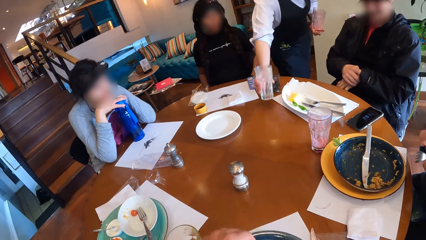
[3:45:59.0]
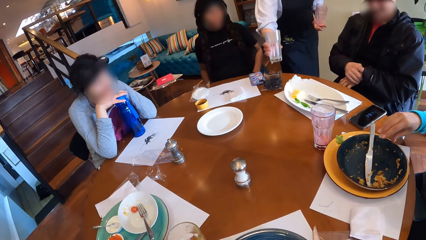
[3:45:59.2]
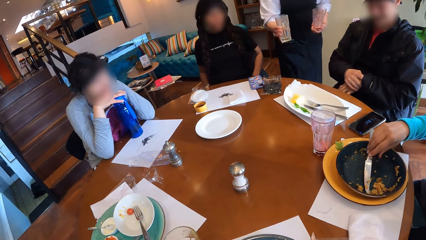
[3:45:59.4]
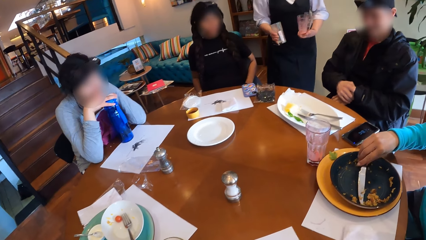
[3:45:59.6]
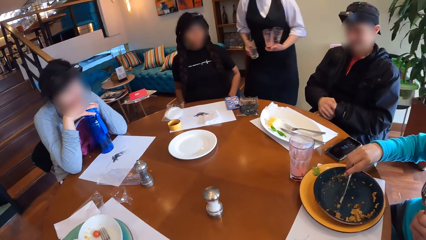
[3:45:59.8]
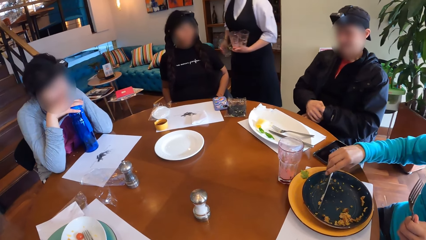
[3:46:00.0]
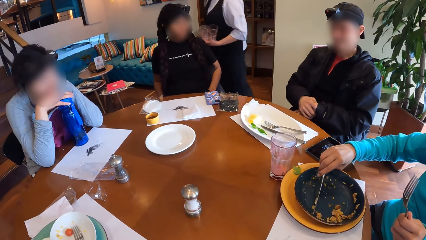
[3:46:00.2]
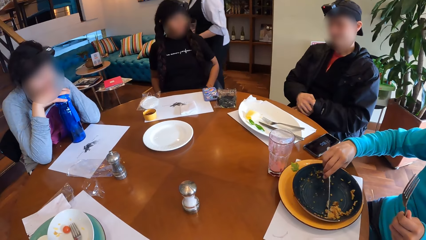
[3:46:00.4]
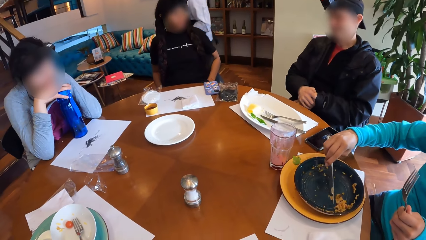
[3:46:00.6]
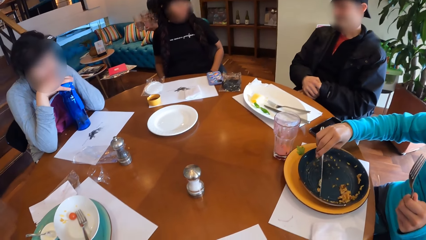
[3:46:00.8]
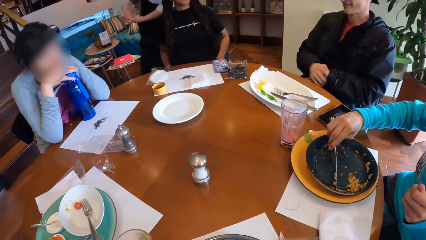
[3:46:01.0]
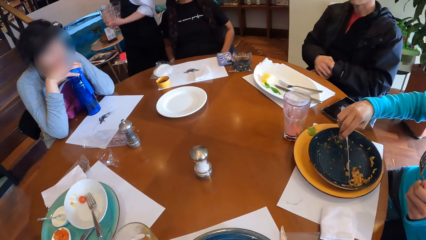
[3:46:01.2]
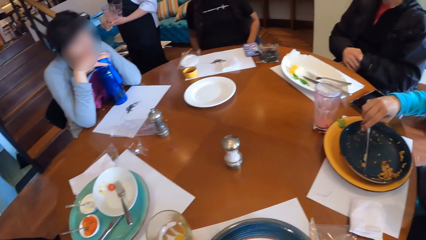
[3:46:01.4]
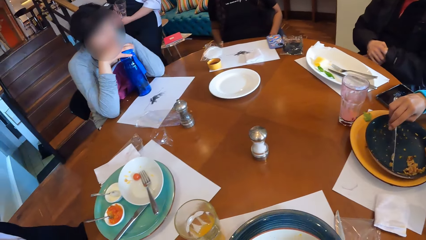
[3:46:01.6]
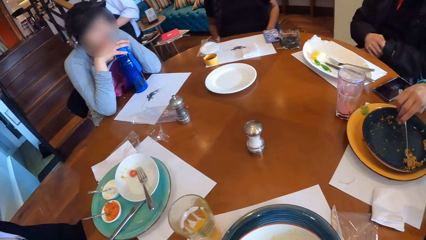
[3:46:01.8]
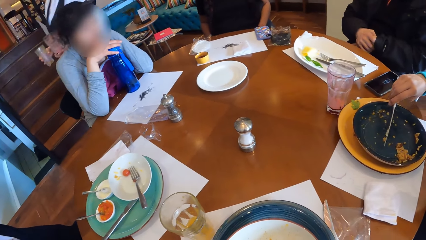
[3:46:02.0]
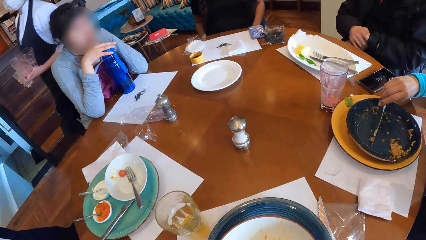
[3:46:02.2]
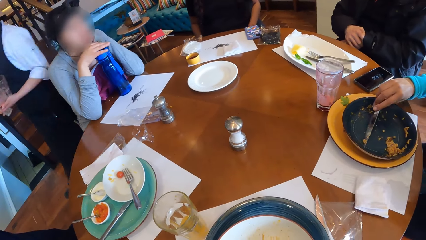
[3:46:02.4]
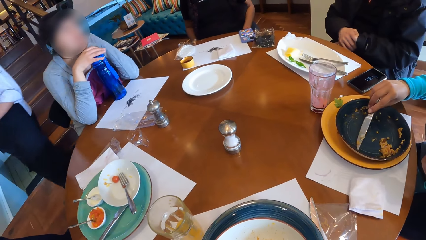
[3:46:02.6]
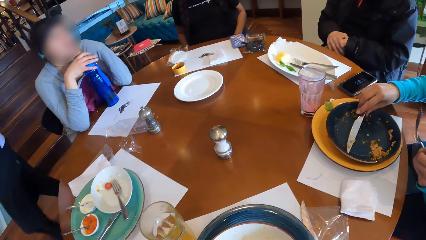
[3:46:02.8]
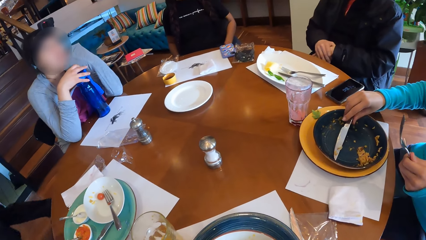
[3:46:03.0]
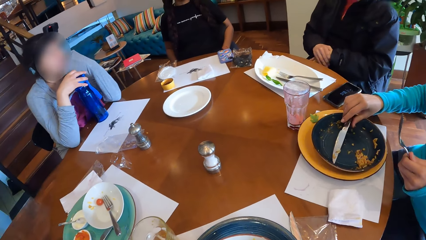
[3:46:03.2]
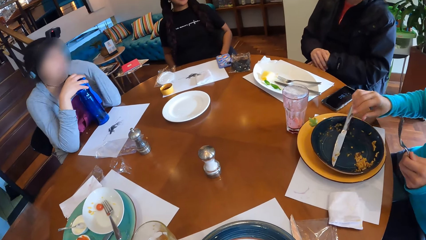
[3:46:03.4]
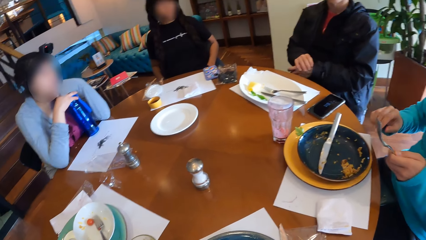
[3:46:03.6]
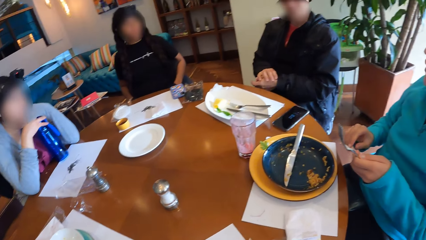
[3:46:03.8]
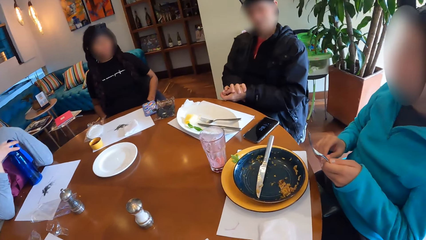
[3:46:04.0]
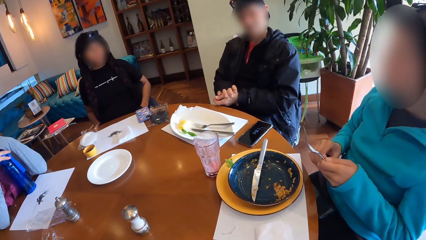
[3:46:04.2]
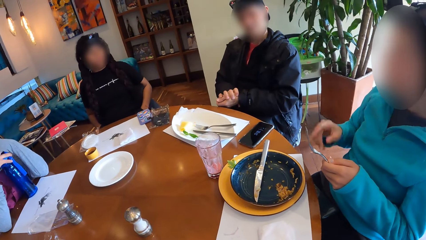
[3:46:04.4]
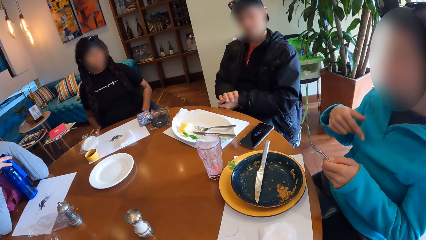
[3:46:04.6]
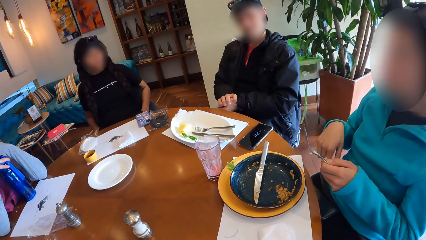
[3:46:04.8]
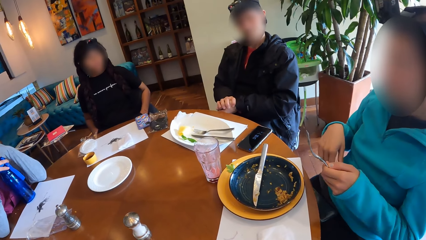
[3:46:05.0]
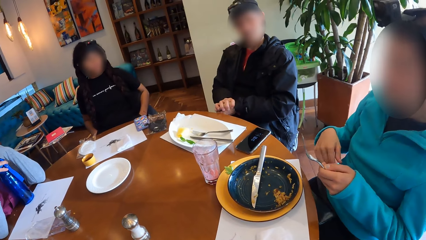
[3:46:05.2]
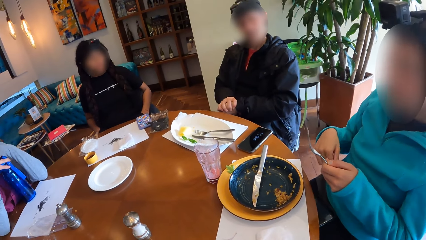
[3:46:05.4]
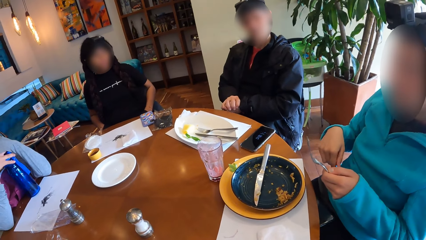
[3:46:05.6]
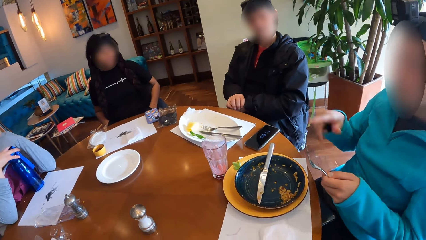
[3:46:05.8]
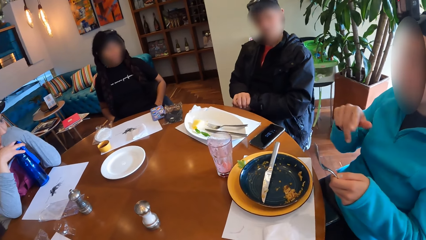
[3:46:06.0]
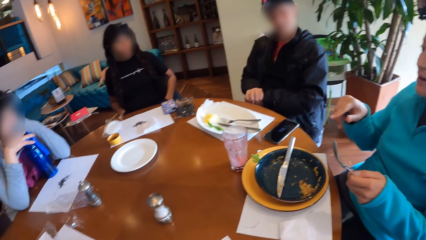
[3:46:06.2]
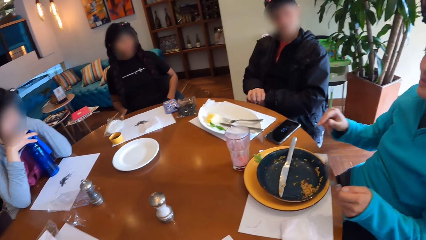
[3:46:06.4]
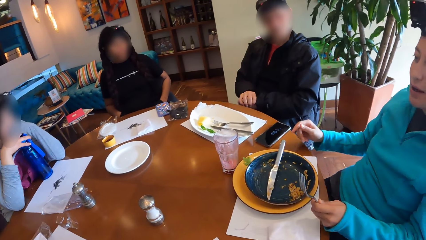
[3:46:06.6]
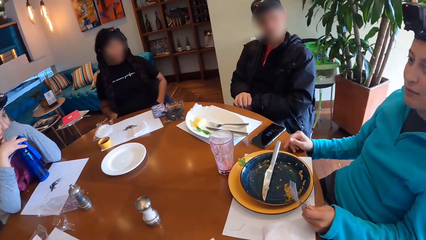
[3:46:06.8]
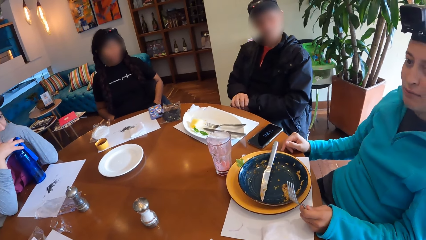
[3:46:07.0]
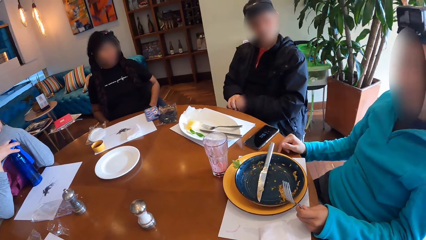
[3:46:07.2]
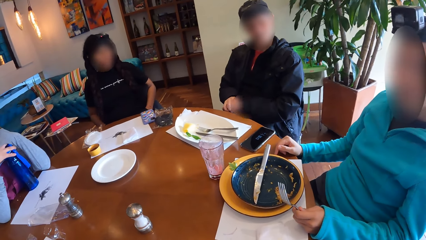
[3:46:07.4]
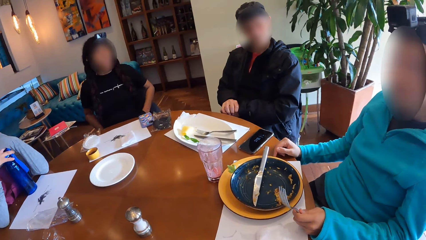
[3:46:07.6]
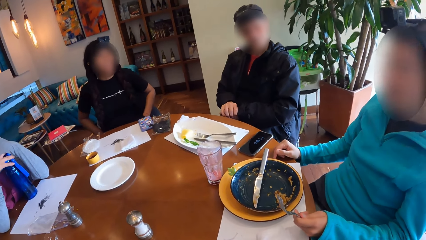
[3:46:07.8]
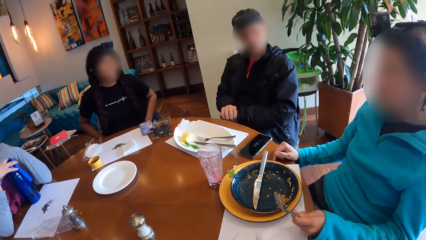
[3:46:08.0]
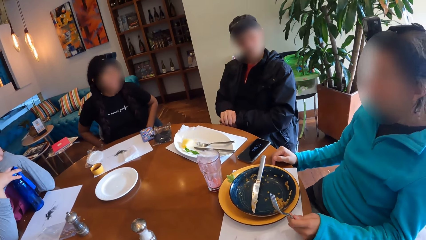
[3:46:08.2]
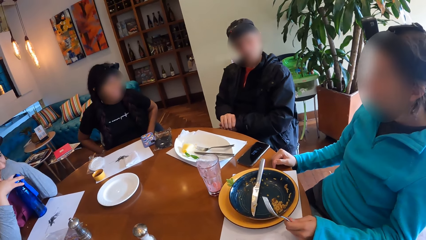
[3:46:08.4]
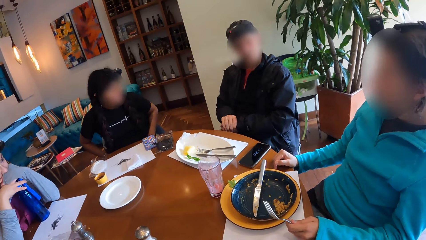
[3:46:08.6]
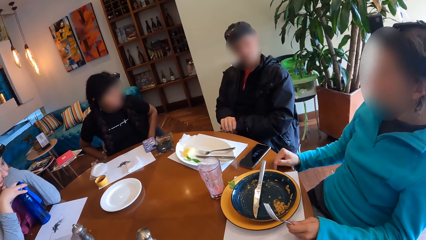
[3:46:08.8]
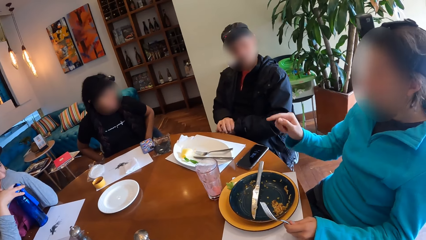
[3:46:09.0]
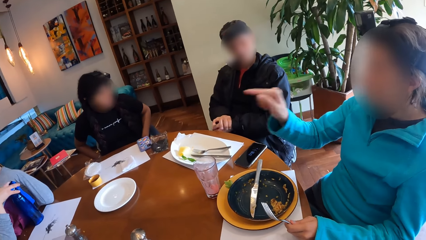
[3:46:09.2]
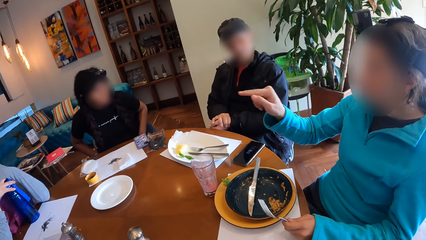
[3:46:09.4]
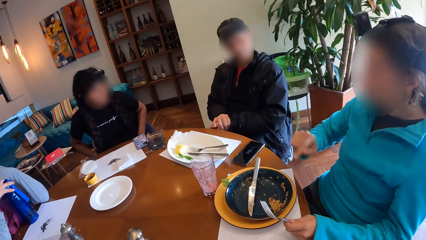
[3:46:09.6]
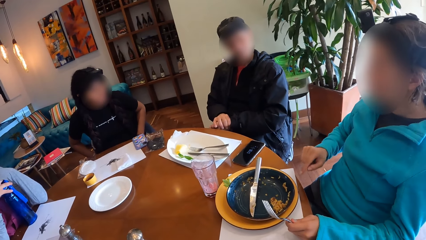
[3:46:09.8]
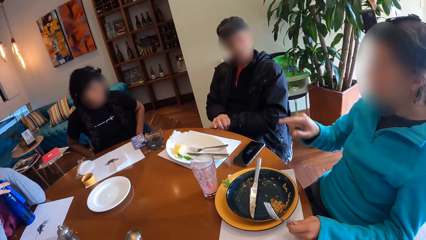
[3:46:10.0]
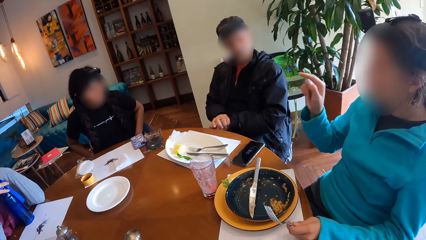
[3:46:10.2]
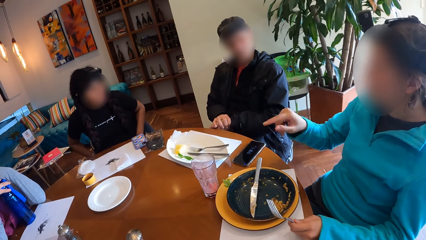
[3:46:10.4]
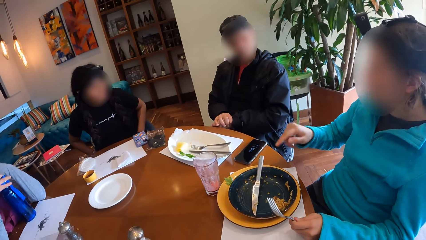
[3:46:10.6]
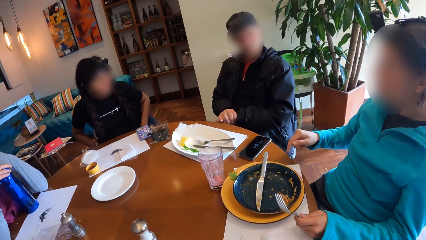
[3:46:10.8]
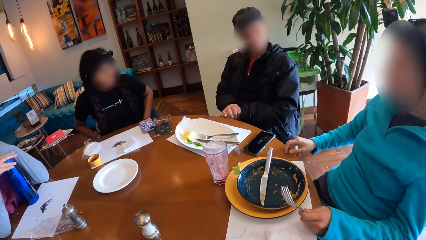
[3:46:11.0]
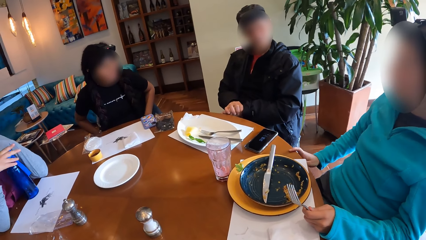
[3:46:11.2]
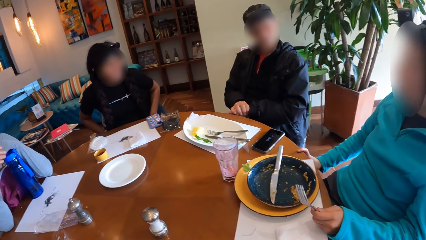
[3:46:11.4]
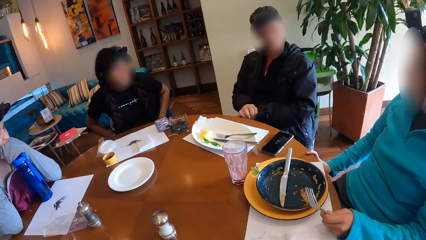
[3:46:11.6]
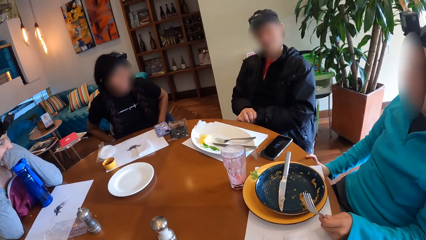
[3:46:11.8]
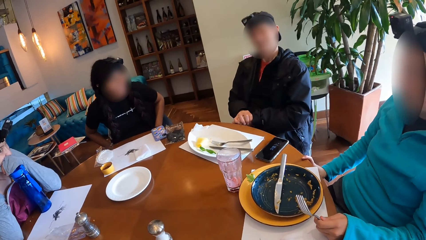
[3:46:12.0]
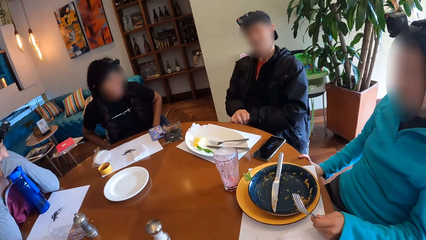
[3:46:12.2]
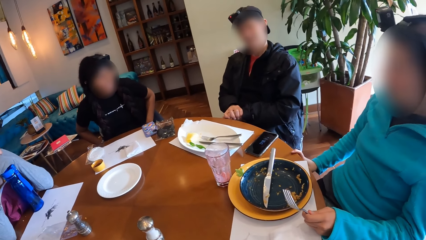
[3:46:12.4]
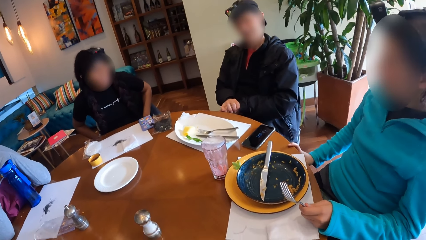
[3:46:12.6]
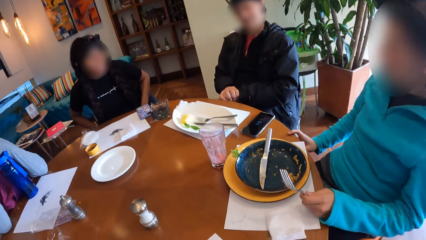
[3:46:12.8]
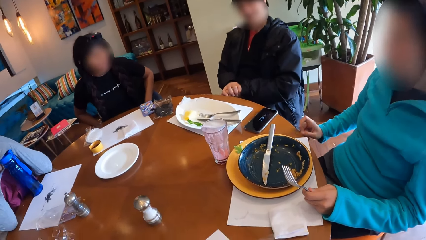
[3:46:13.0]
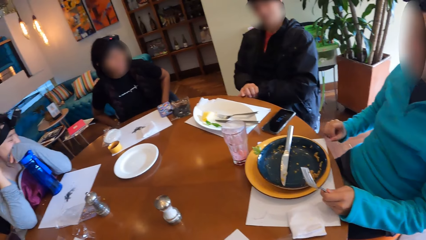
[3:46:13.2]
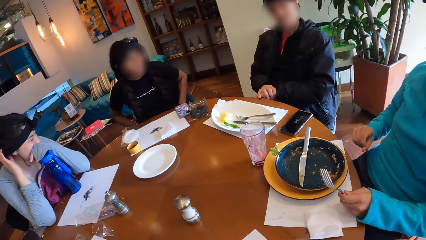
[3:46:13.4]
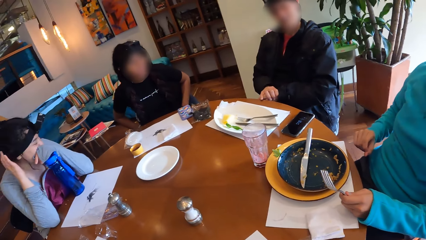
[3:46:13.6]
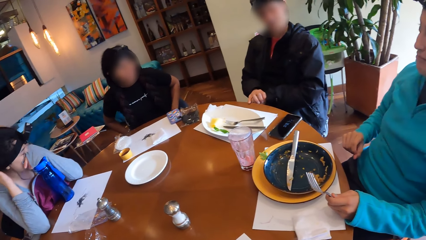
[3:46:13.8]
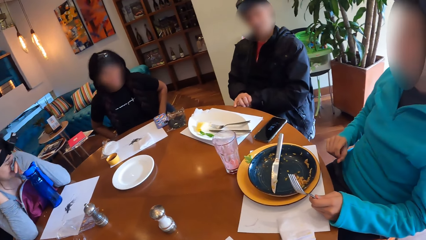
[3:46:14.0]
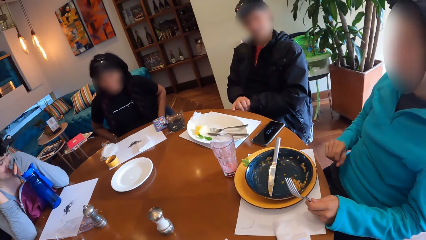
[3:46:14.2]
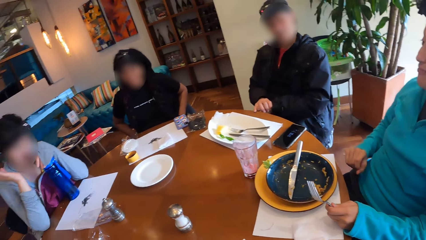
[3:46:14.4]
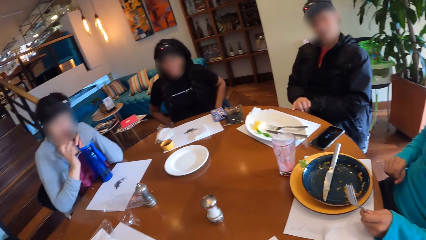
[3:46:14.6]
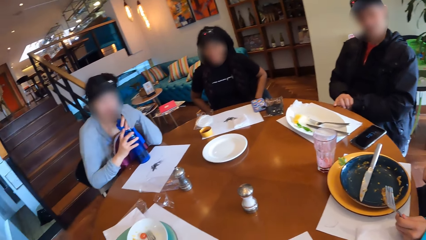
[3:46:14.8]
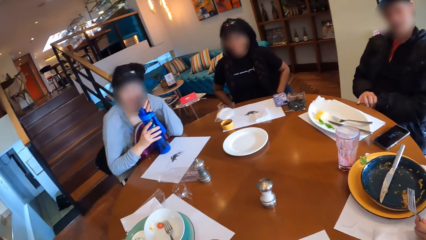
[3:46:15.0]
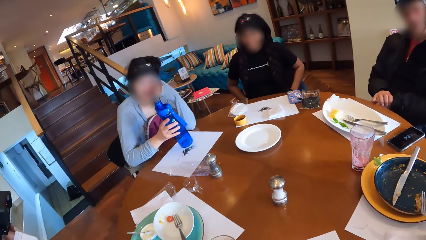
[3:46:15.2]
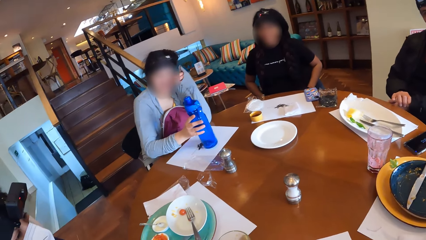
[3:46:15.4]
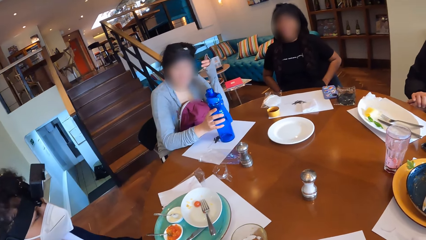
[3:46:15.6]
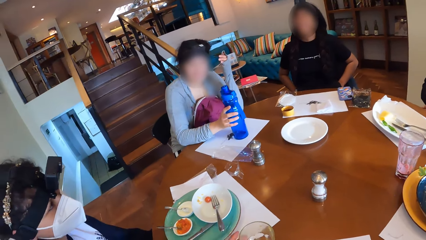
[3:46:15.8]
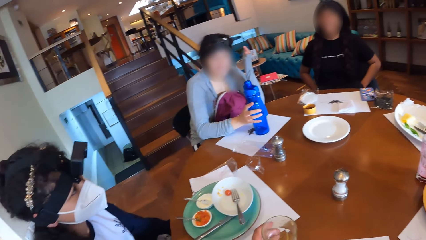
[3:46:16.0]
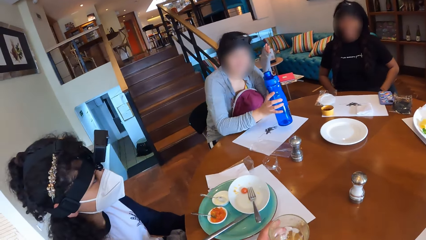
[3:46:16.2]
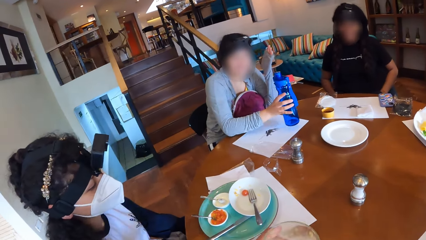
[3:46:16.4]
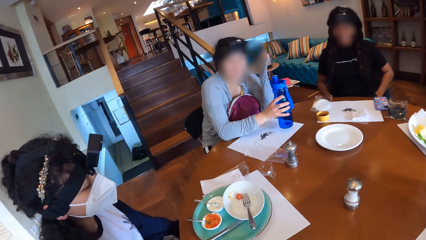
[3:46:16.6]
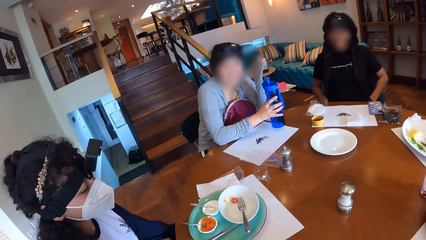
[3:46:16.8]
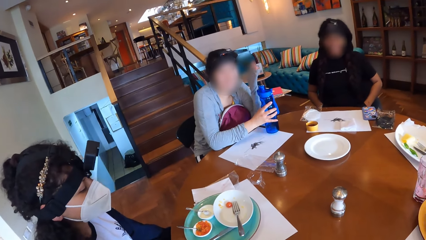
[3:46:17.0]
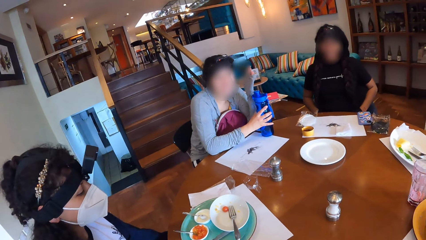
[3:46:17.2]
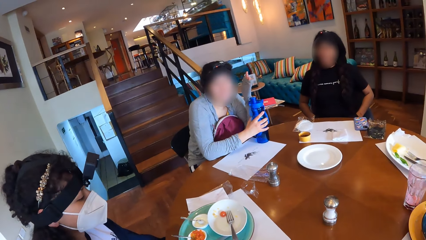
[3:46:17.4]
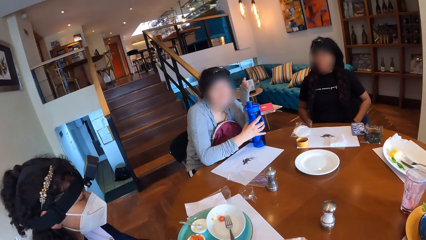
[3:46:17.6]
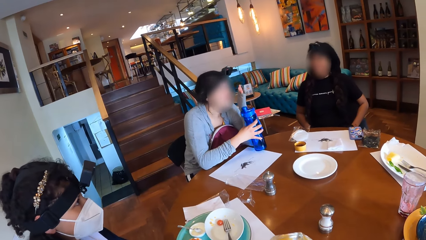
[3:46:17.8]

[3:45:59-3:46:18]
A woman moves the fork in her right hand to her left hand. She holds a knife in the plate with her right hand. She takes the knife. She gathers rice from the plate together with the knife in her right hand. A waitress moves away from the dining table. The first woman drops the knife in her right hand on the plate on the dining table. She moves her hand. She interacts with a man, a second woman and a third woman. She puts her hands on the table. She points her hand. The third woman removes her right hand from the water bottle. She adjusts a camera. She holds the water bottle with her right hand. She moves the water bottle on the dining table with her left hand.
